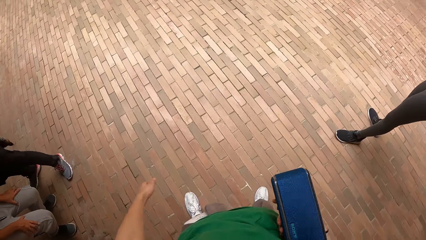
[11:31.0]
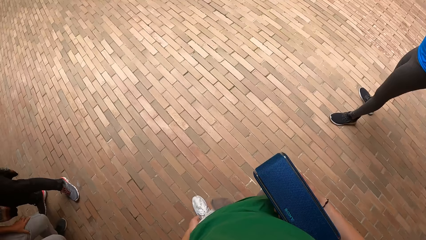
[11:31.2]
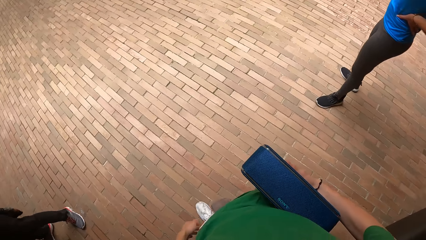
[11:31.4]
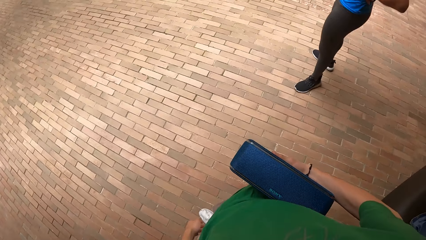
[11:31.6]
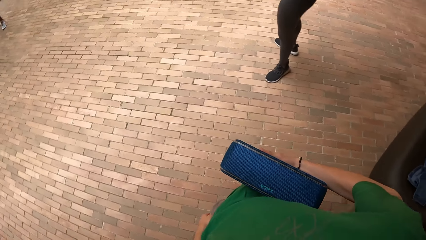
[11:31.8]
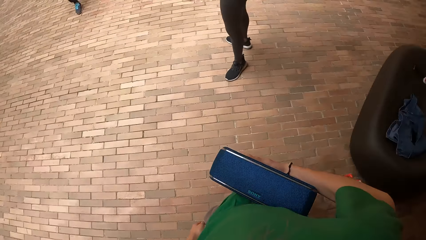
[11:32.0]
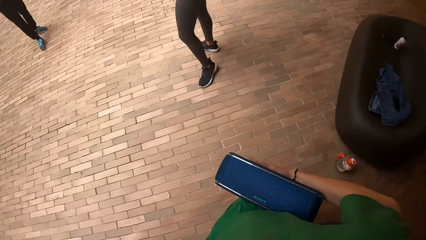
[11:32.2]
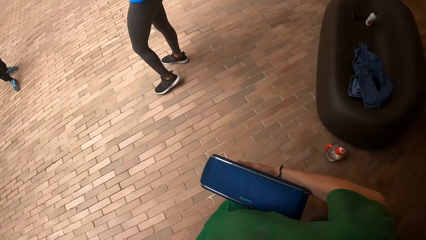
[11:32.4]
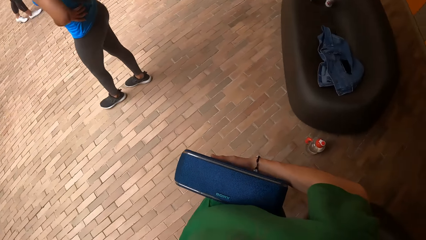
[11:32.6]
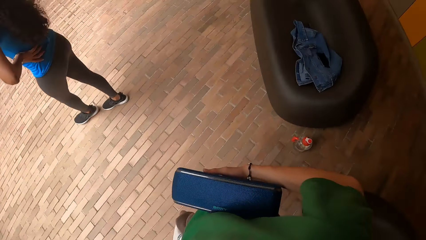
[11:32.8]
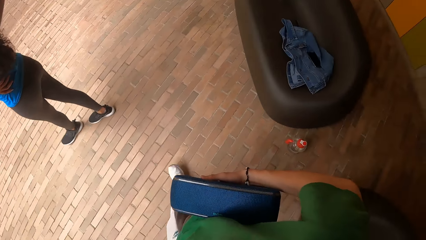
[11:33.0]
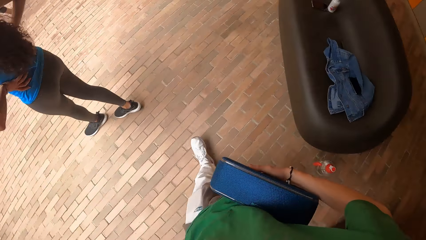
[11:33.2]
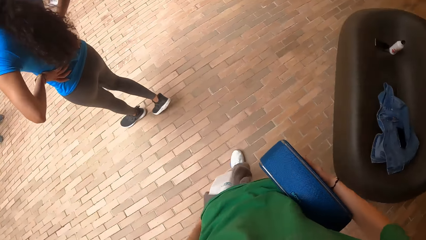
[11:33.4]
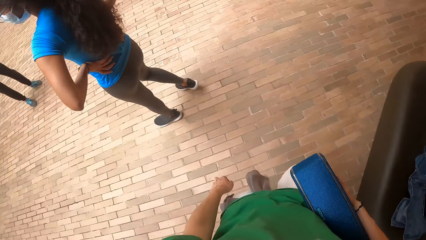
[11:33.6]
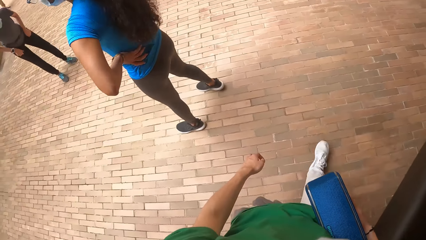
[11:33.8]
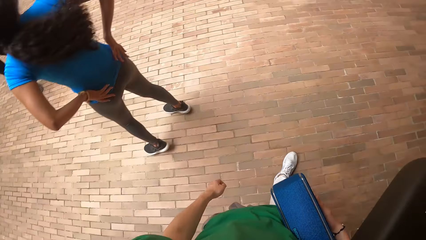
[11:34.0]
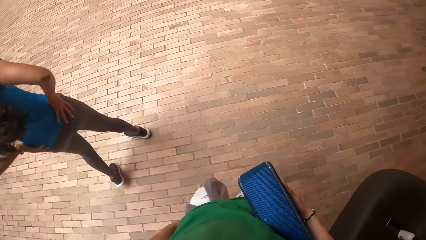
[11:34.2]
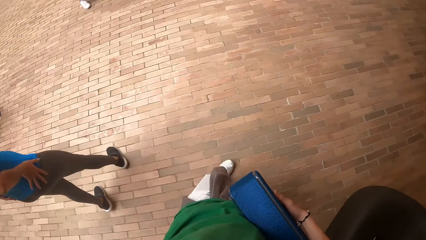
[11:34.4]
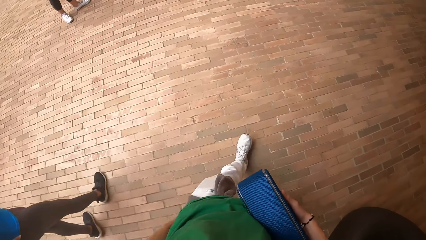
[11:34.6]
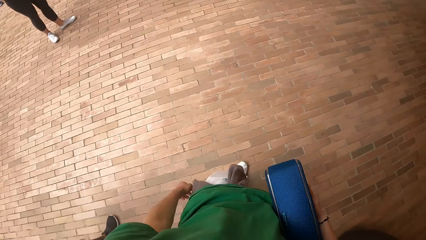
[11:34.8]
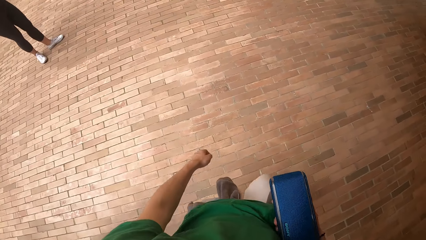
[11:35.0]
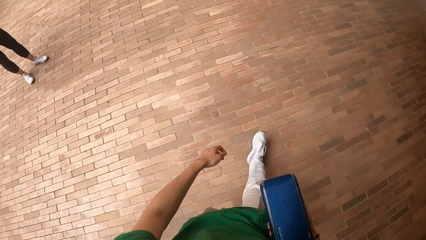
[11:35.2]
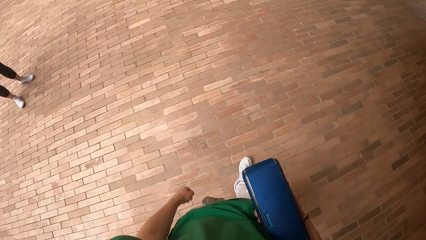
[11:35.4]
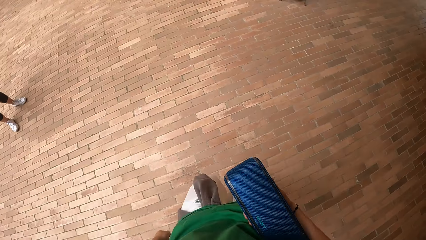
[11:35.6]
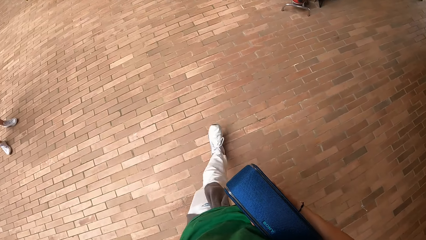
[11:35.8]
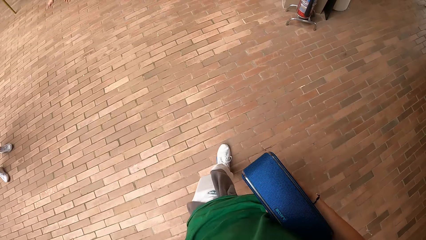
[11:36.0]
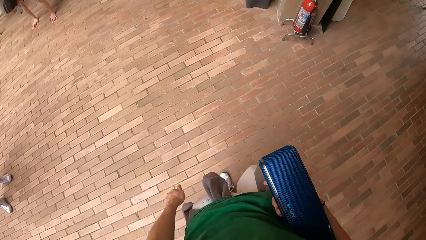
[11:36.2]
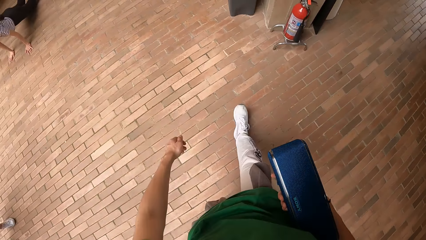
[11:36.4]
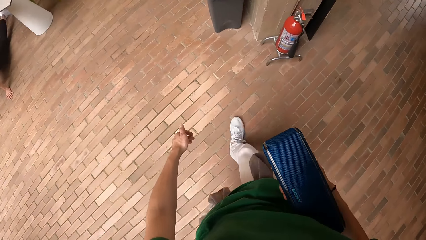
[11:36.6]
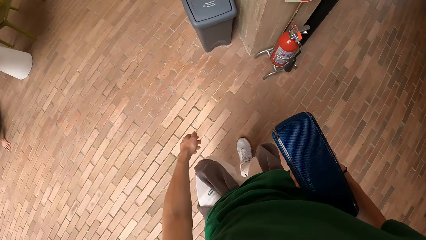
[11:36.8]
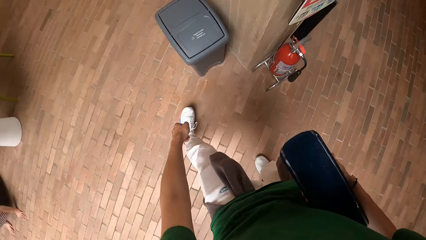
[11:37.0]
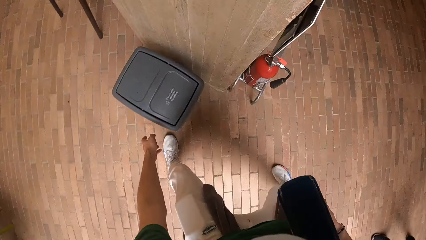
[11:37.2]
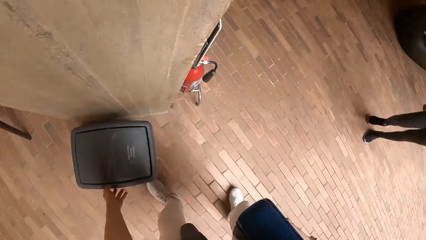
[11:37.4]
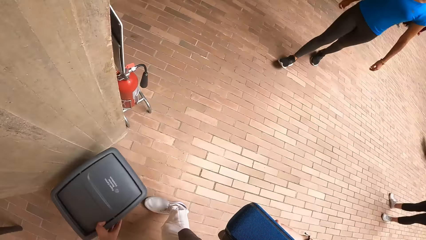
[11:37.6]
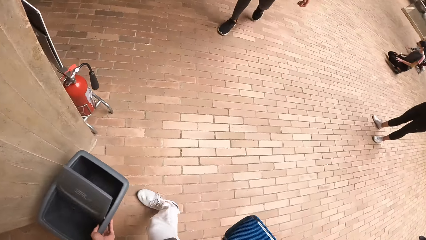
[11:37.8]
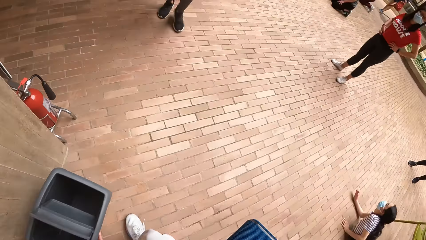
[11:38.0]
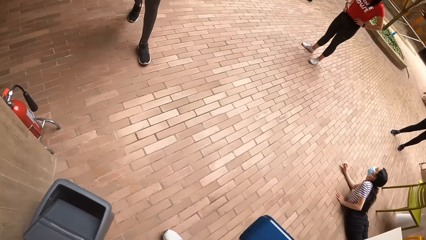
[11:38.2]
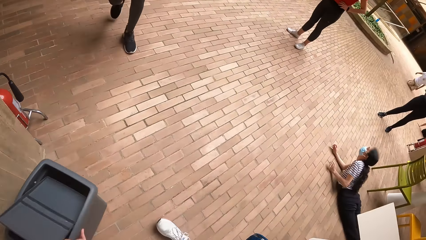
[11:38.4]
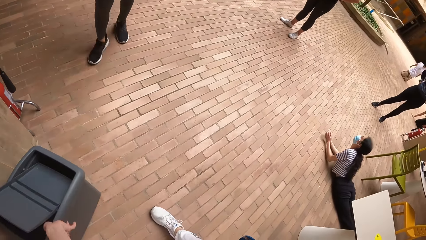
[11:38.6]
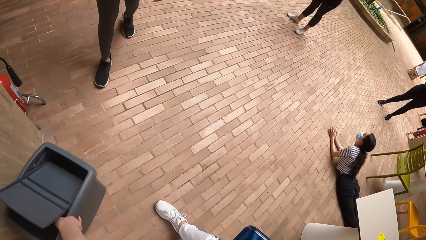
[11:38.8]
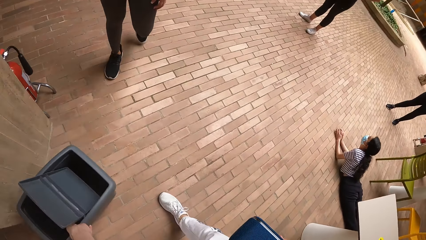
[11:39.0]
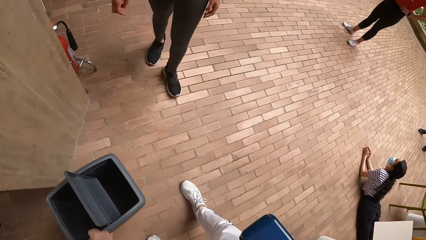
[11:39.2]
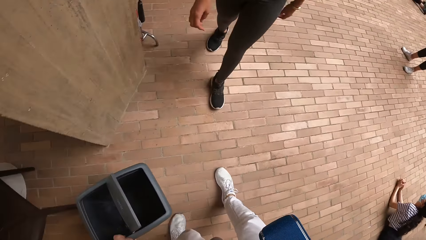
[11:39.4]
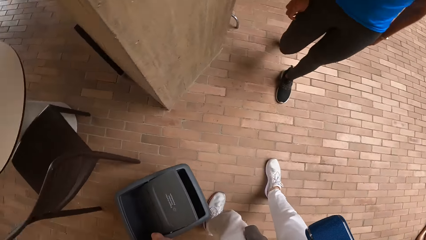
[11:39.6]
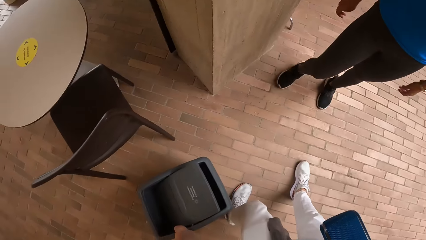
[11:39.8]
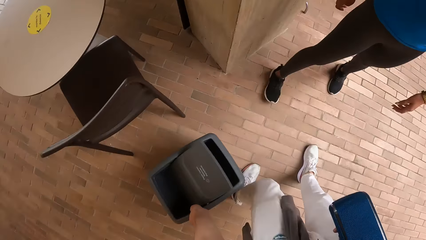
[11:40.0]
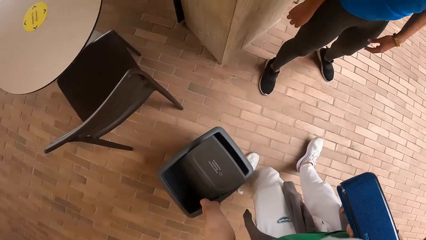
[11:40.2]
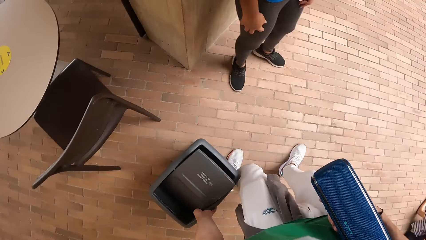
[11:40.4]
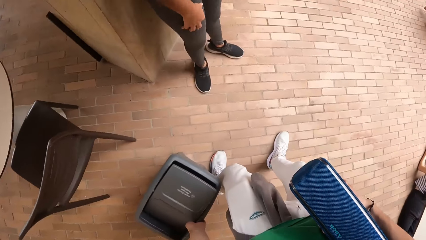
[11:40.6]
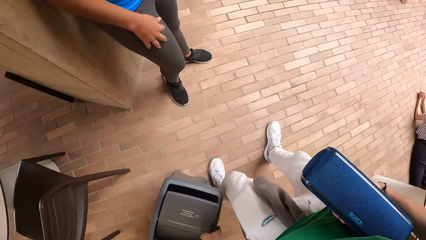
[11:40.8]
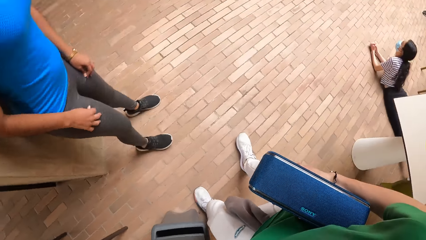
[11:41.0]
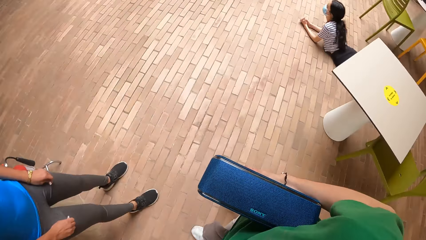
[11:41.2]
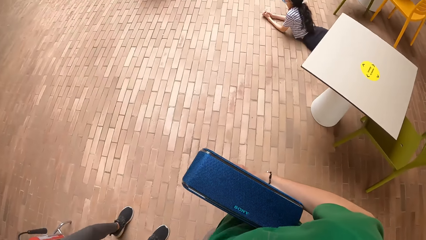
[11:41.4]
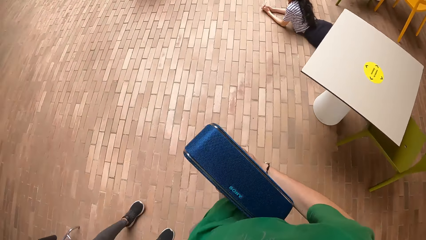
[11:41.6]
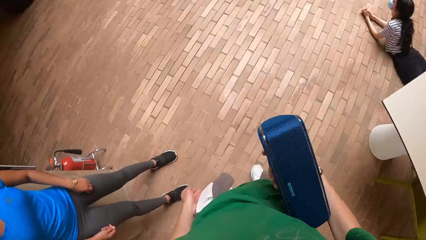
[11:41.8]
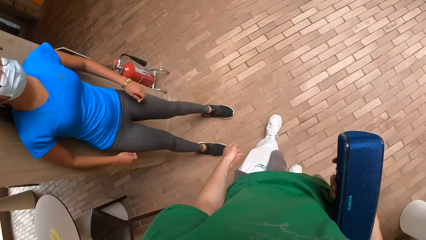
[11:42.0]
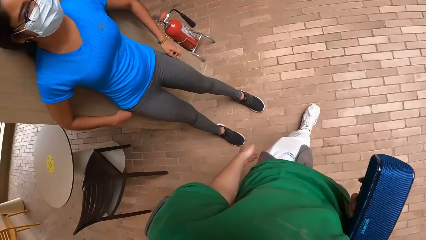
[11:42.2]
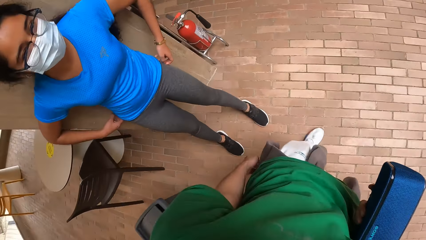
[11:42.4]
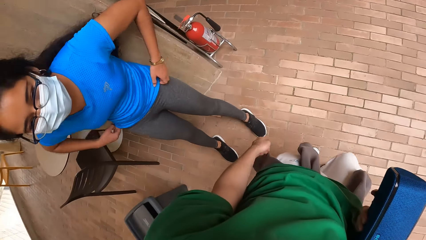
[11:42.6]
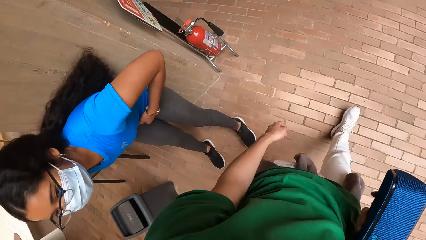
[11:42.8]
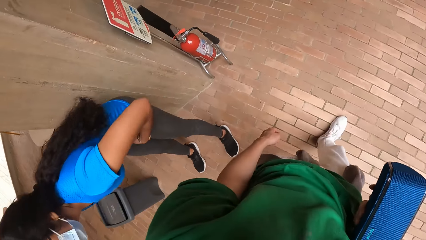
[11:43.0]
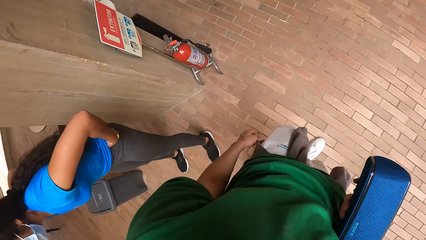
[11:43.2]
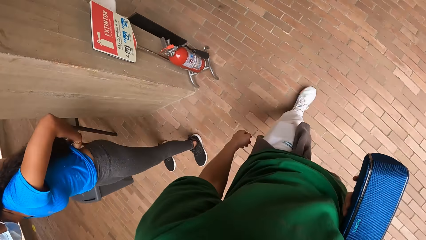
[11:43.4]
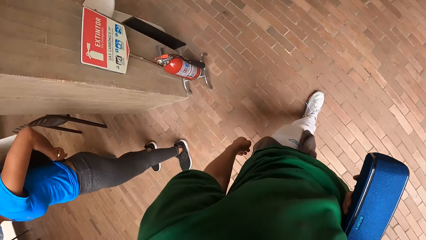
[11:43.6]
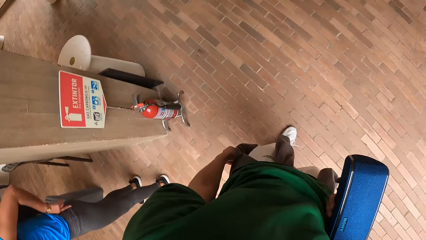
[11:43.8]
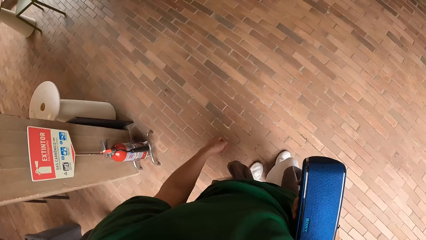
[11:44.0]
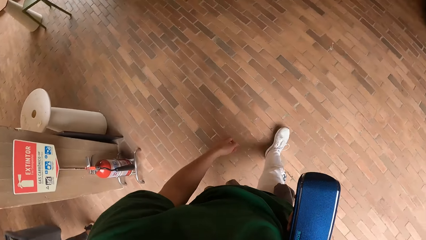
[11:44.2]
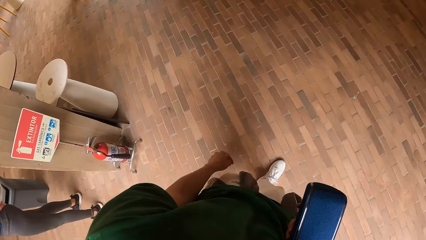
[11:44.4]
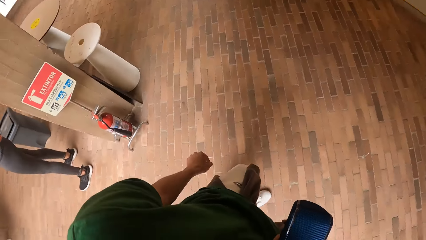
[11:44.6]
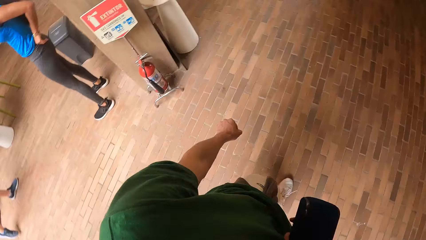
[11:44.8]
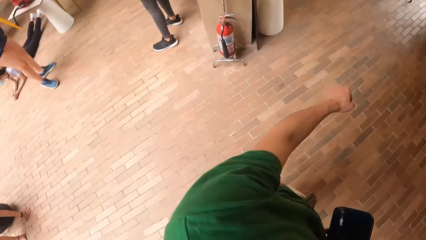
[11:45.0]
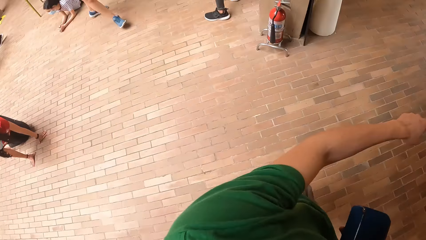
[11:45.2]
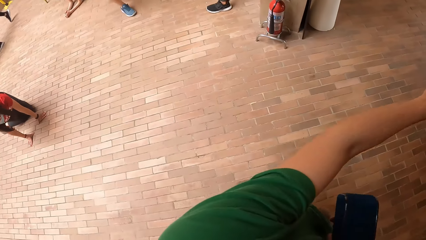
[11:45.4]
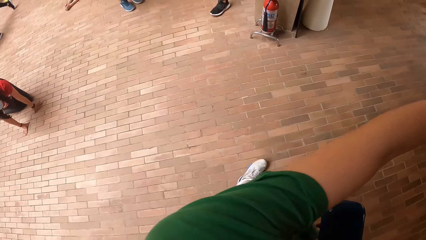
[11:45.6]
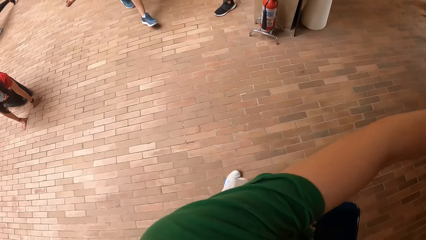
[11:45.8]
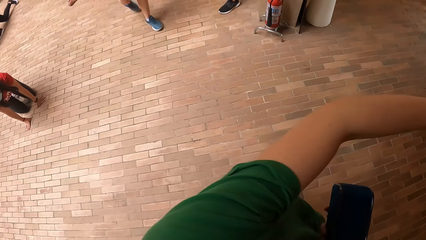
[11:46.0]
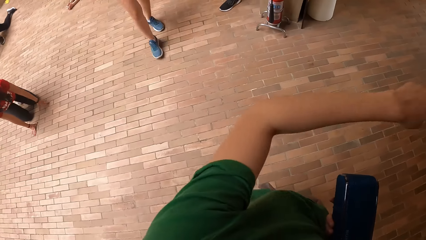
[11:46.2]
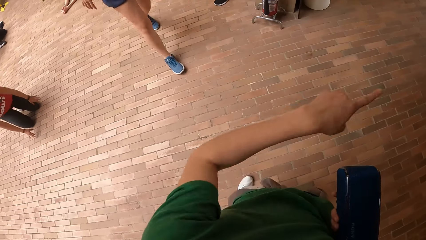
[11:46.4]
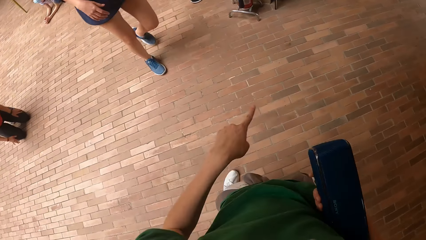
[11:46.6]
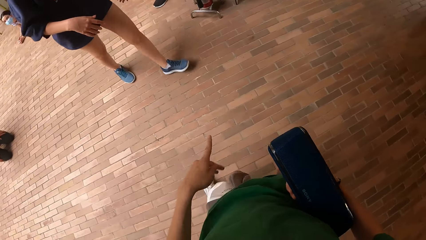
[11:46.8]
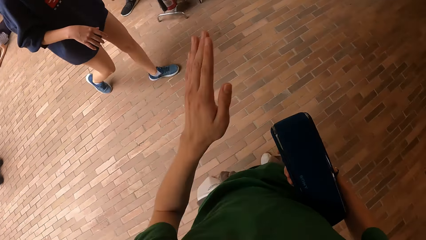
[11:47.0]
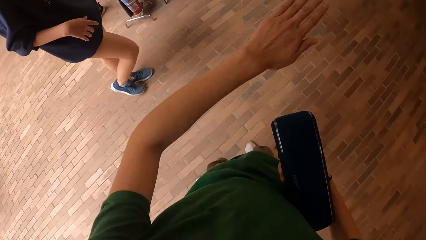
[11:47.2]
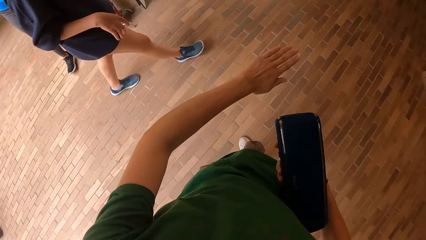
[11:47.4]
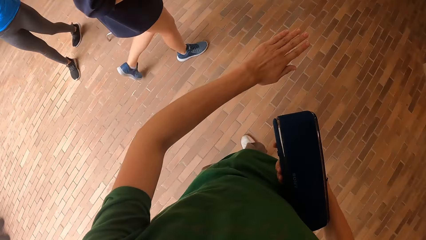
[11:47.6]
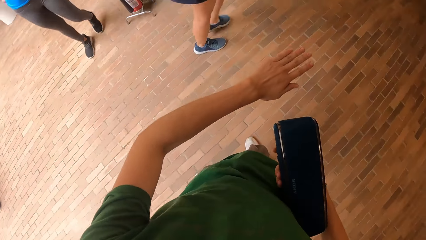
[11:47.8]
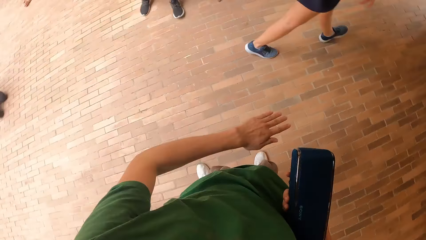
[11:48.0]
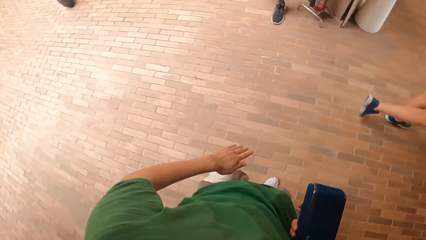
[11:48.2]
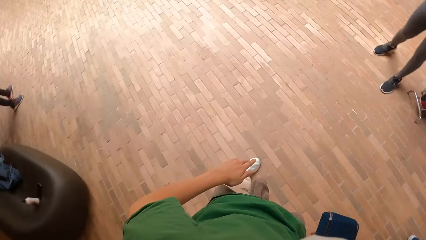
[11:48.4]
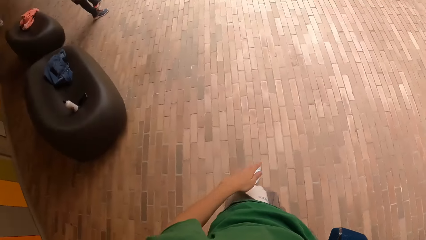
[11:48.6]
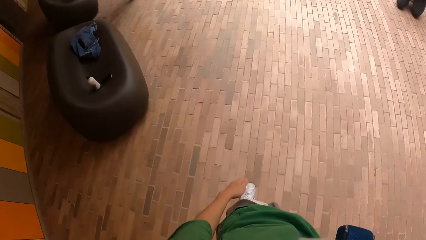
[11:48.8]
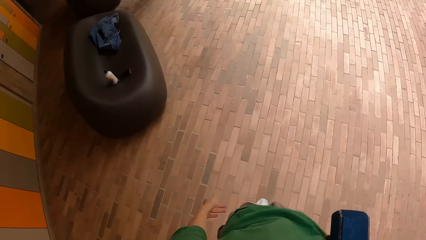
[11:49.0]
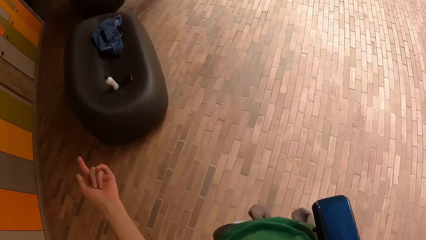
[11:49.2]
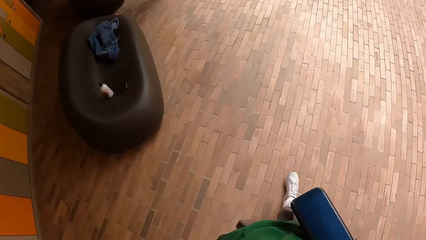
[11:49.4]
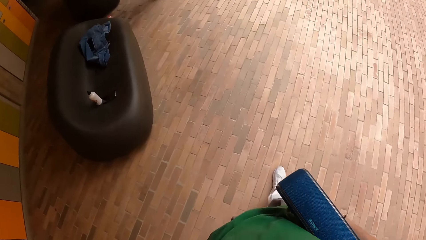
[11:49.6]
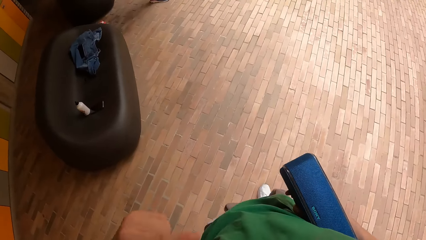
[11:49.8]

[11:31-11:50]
The camera wearer walks around the room. She shifts a dustbin with her left hand. She picks up the dustbin. She walks around the room.
